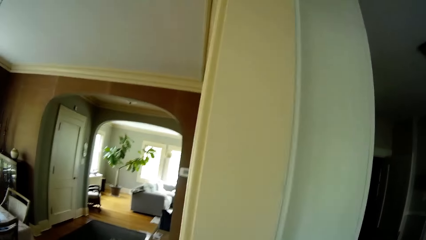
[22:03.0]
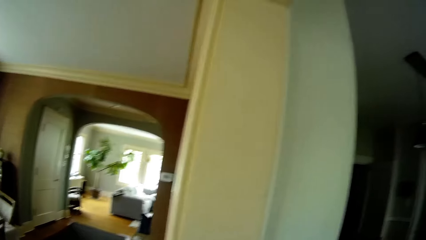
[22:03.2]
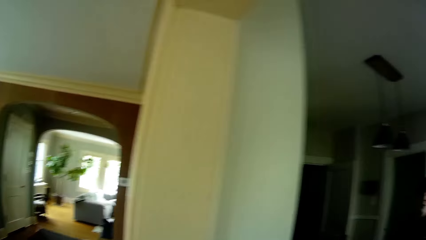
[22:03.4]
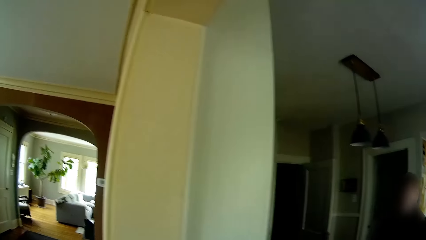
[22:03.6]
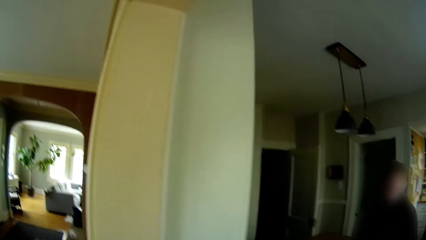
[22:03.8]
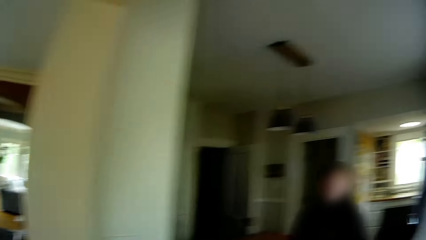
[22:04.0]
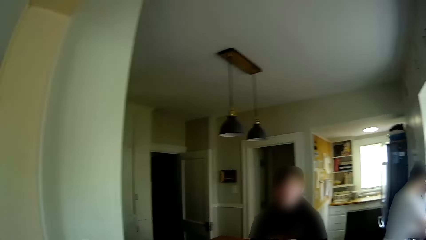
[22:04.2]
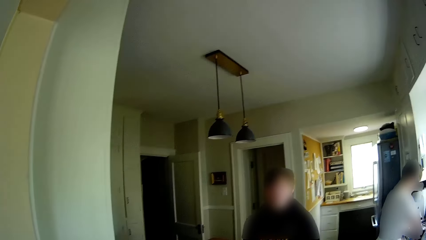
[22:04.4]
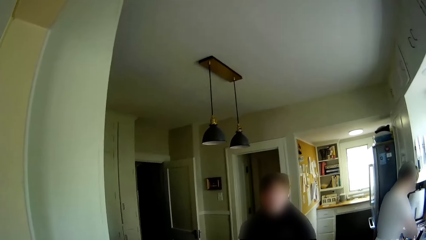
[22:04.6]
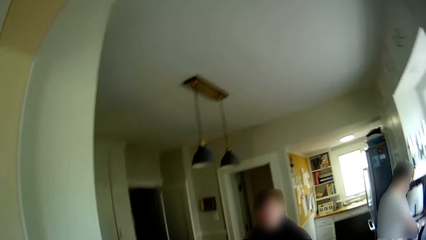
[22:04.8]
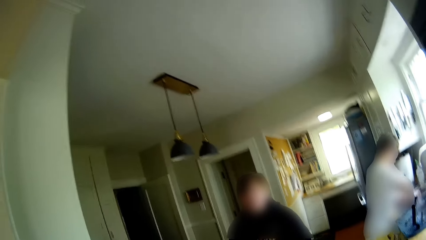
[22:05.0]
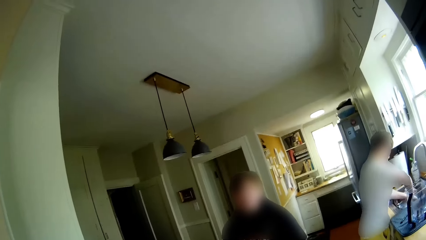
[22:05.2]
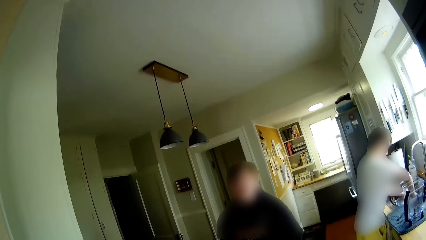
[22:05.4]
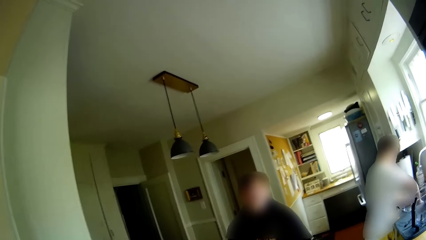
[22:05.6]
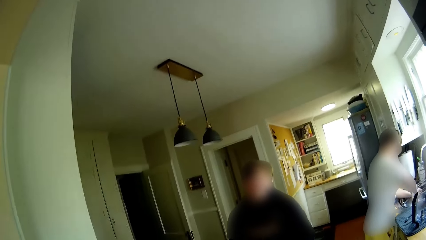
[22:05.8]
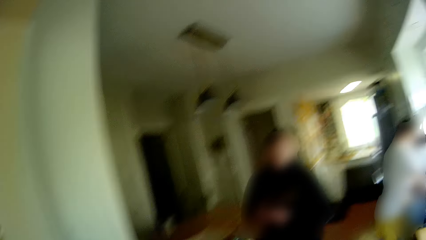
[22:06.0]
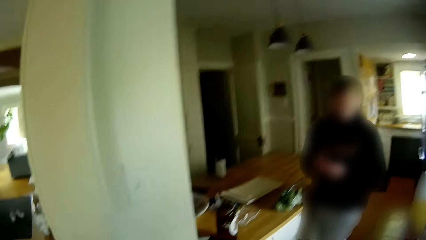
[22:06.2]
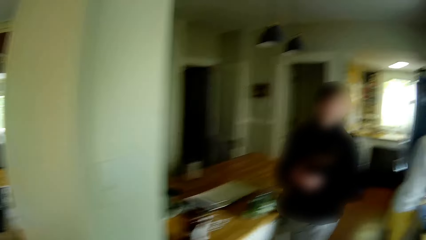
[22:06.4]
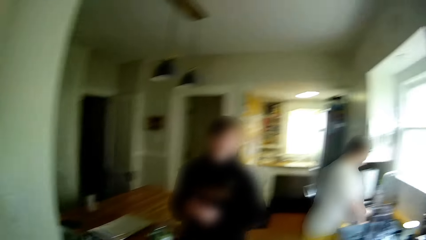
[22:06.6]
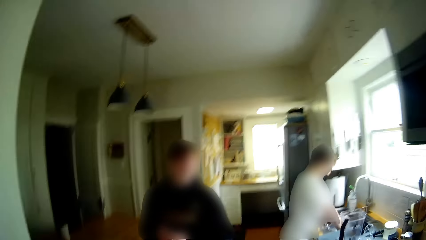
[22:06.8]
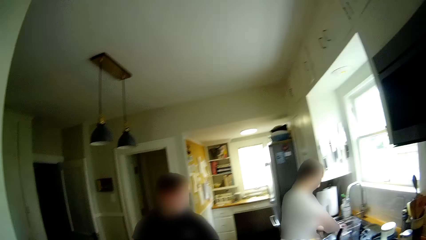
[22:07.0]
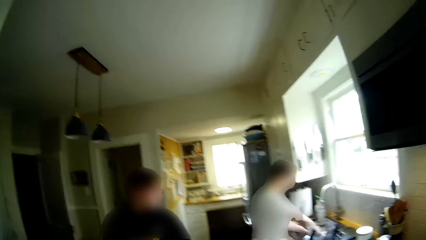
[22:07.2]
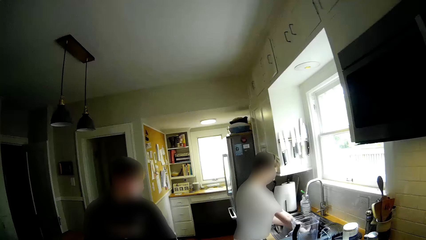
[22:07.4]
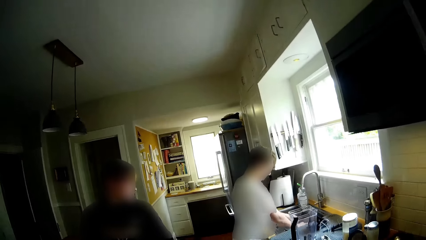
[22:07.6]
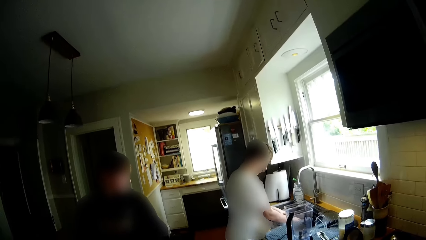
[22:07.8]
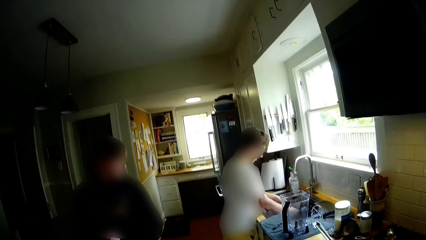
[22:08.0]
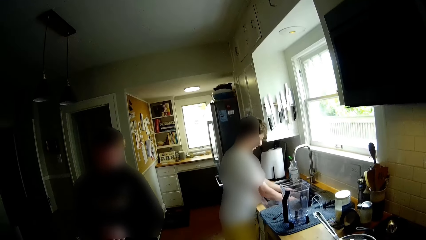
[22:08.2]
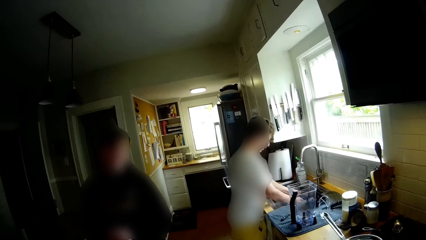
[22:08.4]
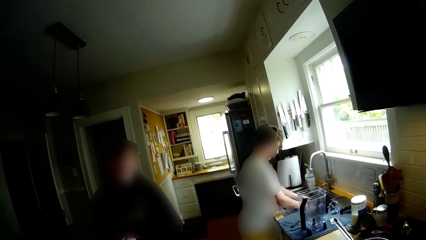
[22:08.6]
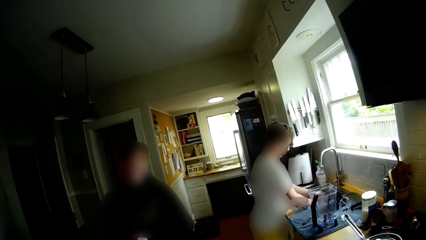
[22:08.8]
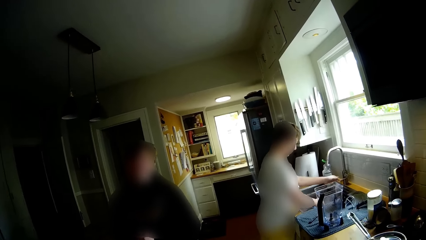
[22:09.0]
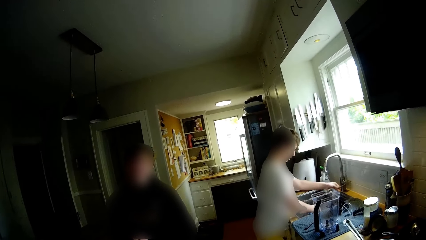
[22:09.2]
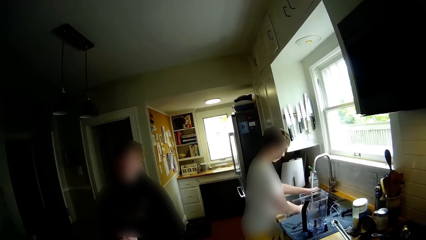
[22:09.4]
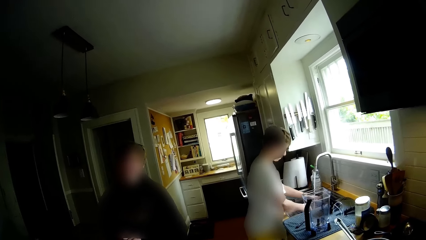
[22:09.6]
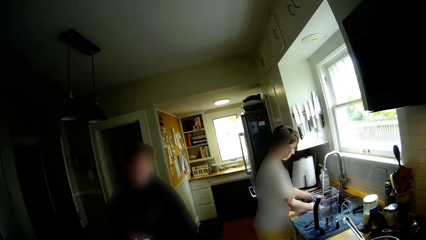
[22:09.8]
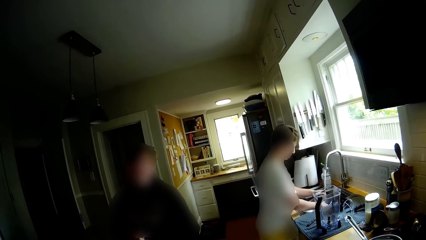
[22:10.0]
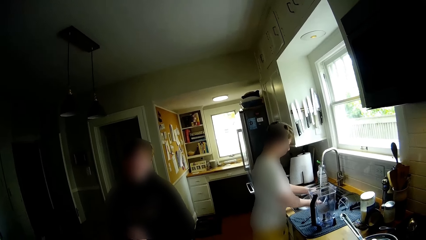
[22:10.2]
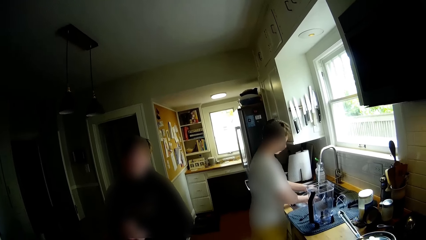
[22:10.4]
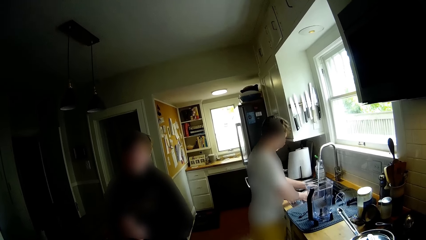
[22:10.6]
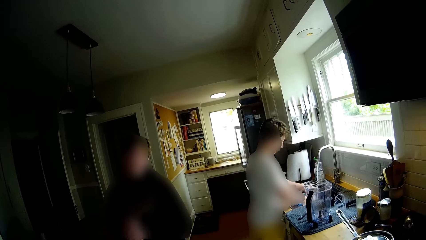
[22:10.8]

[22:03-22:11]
The boy washes the sieve in the sink with the sponge.

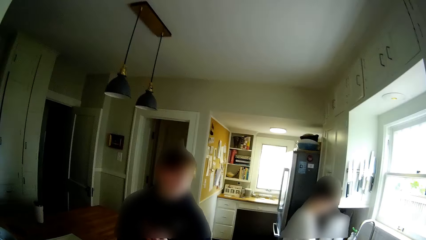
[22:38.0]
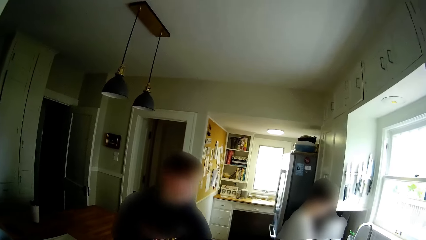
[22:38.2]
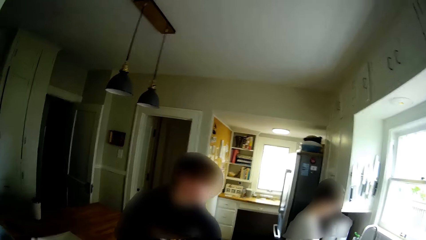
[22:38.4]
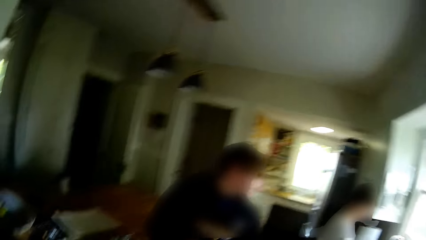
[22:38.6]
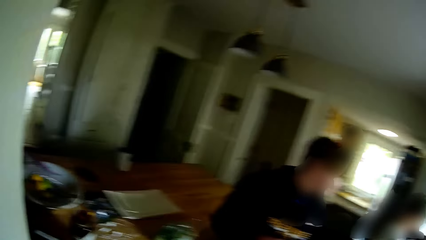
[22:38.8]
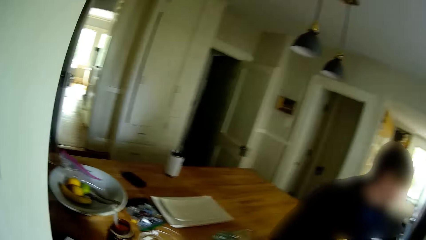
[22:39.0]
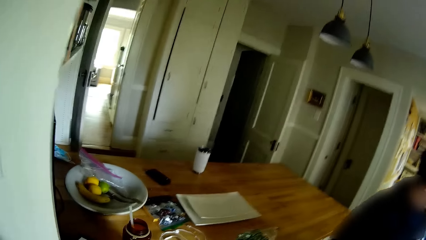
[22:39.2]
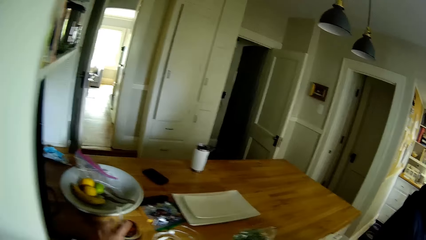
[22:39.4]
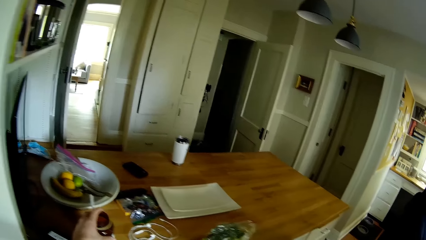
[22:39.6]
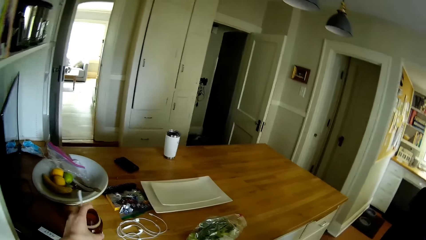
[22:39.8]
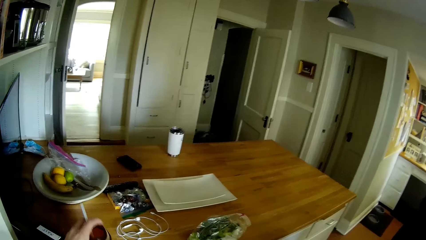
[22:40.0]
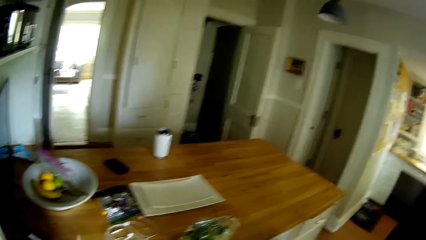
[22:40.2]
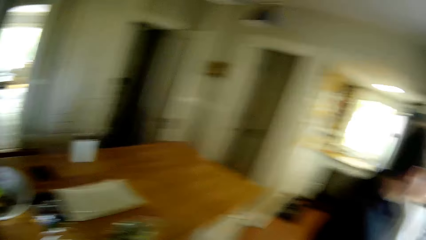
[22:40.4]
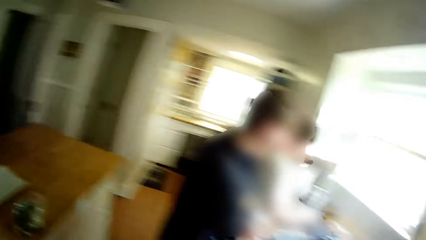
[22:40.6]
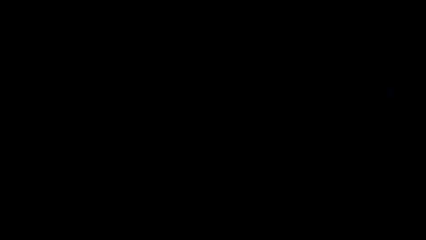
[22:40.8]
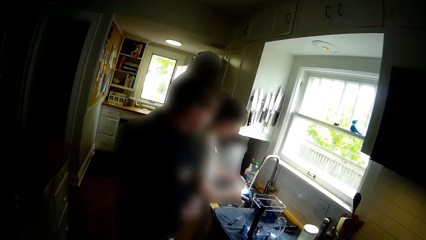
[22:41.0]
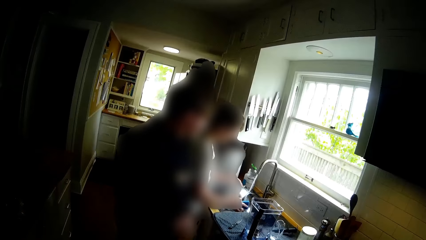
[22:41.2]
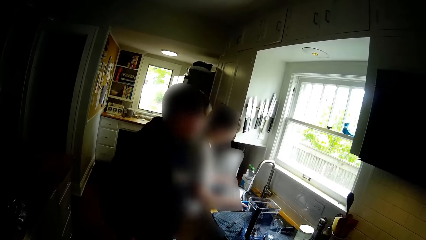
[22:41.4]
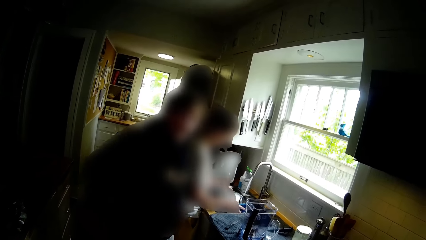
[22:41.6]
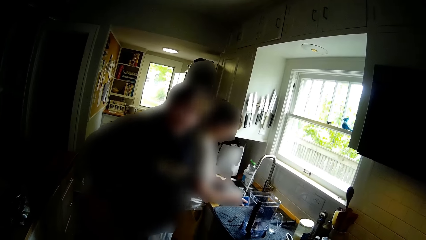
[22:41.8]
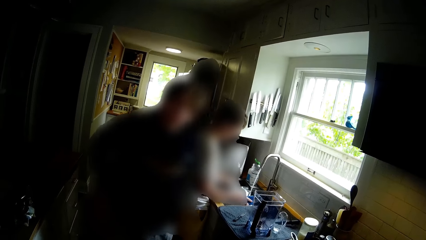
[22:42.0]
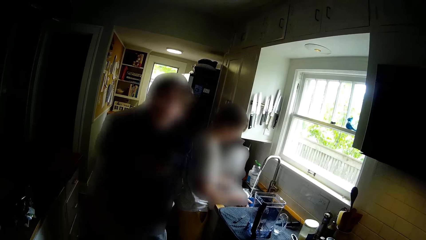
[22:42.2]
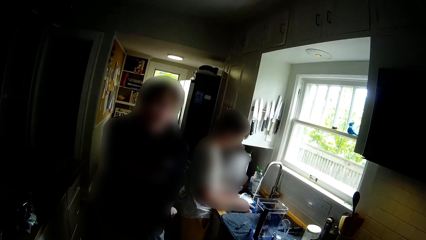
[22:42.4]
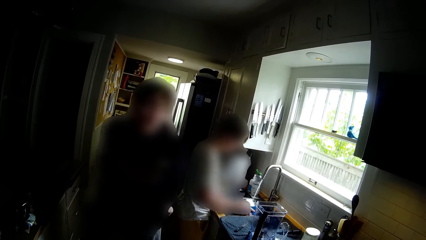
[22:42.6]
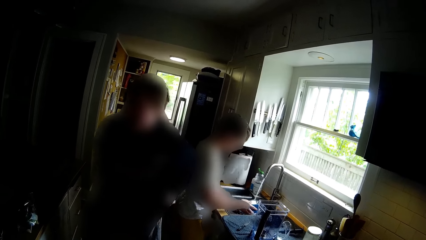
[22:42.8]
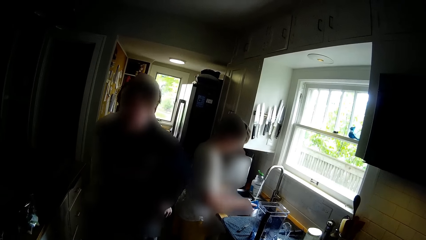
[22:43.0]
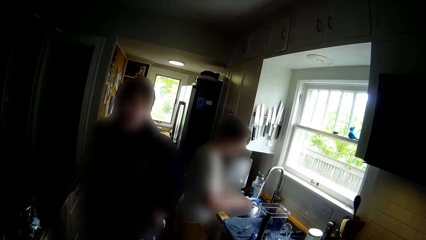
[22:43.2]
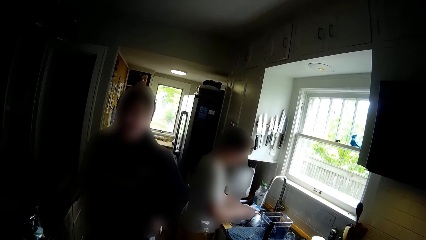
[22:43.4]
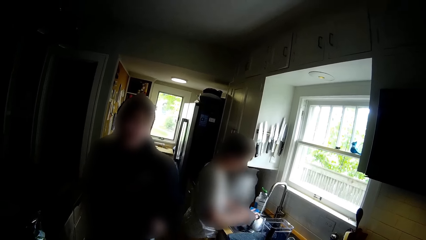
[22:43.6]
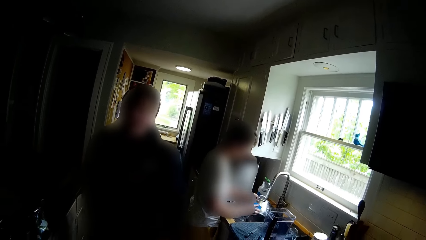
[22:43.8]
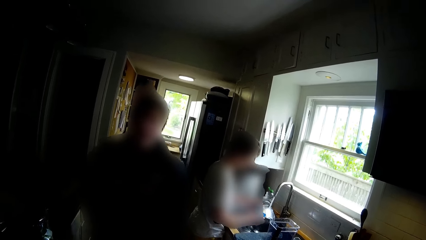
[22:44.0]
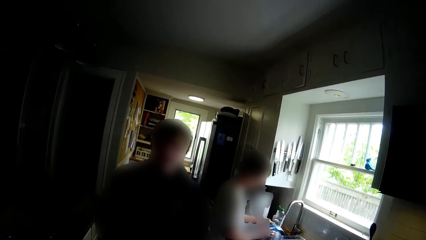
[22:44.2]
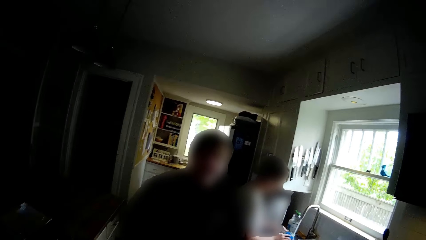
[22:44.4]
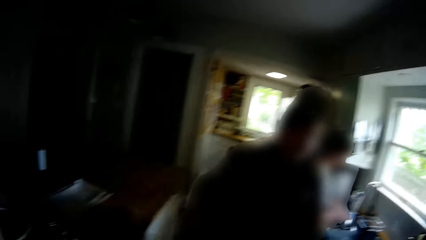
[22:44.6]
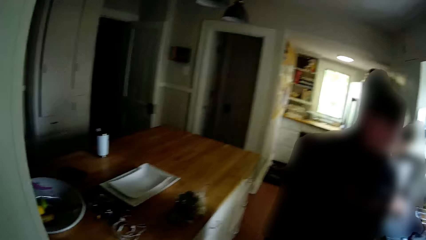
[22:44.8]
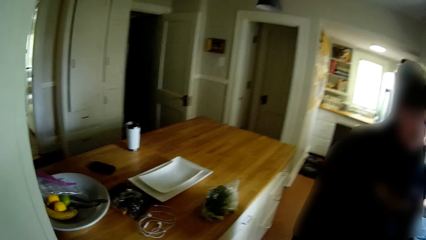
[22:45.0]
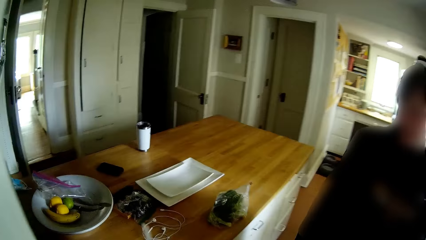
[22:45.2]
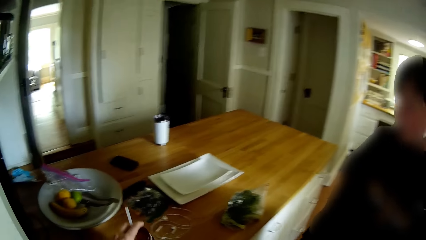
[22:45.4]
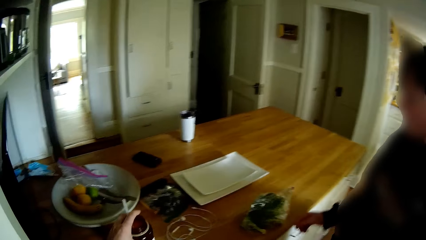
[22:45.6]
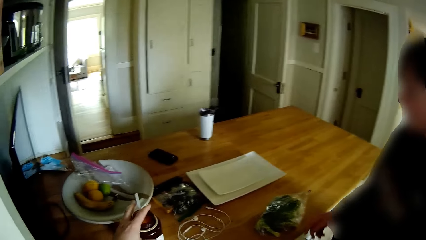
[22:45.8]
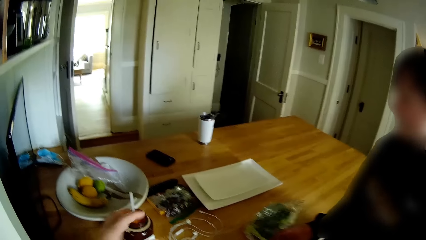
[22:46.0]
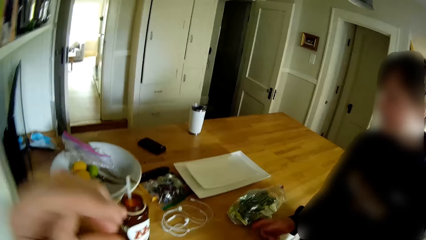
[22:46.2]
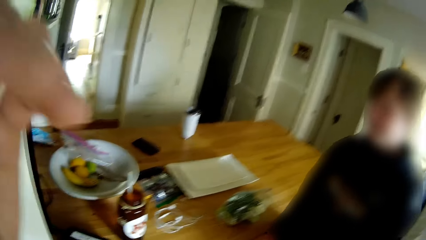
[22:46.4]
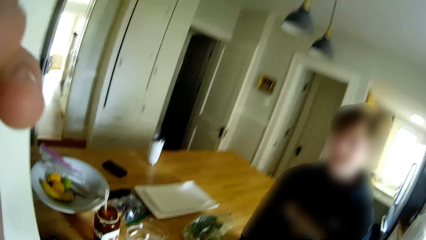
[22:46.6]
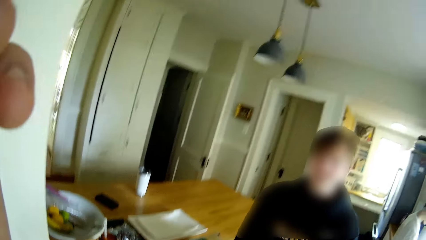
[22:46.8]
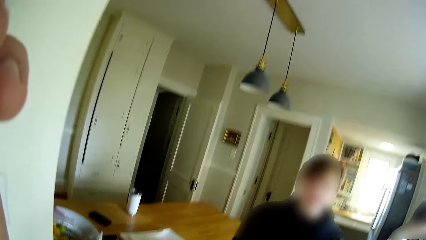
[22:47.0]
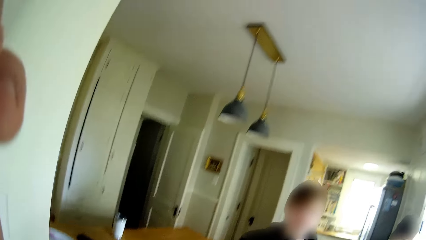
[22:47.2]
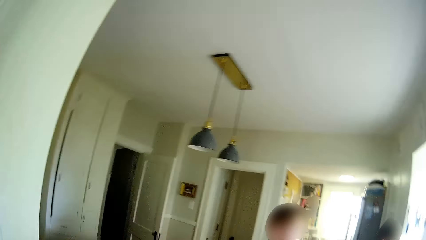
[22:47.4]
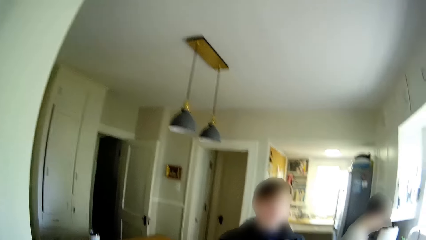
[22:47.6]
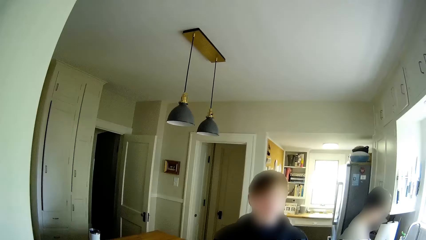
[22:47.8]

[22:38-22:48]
The camera wearer converses with a teen. She picks a cup on the countertop with her left hand. She drops the bottle of soda on the kitchen countertop.
